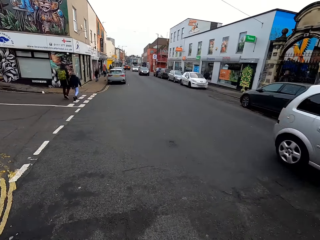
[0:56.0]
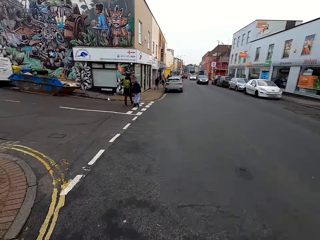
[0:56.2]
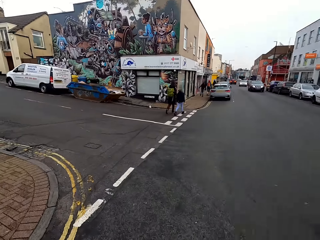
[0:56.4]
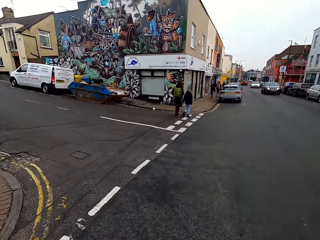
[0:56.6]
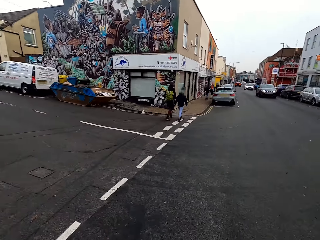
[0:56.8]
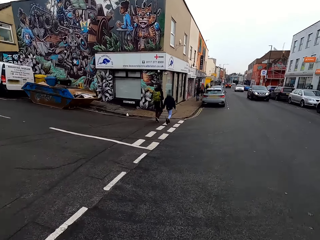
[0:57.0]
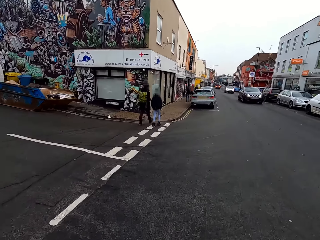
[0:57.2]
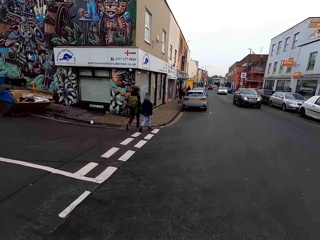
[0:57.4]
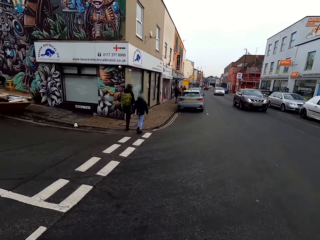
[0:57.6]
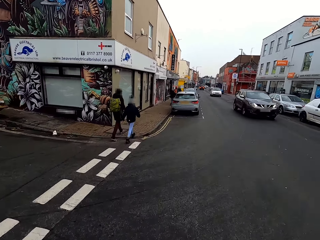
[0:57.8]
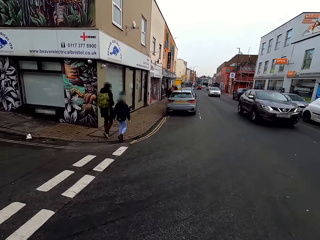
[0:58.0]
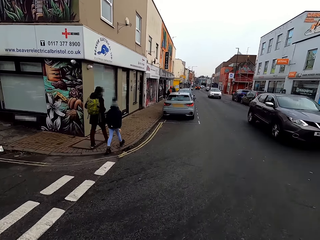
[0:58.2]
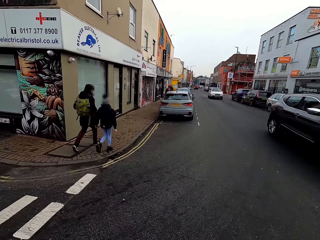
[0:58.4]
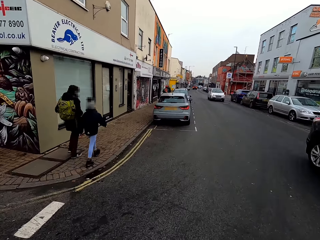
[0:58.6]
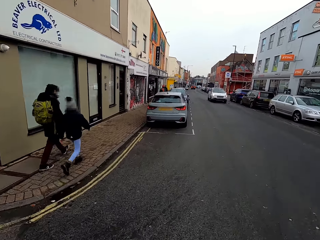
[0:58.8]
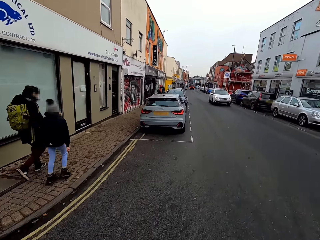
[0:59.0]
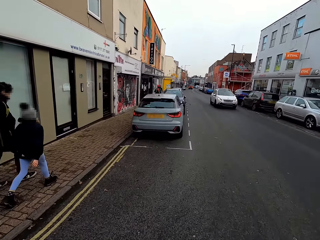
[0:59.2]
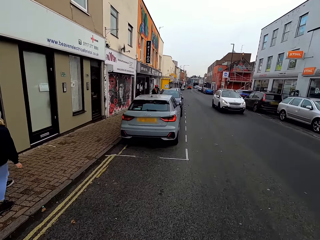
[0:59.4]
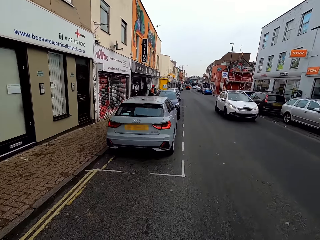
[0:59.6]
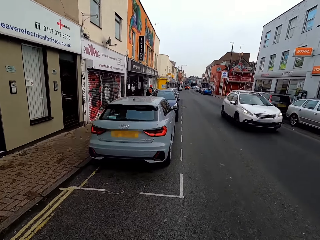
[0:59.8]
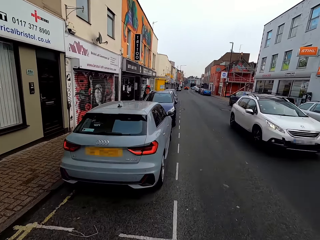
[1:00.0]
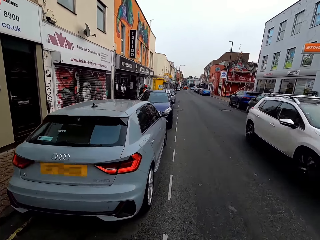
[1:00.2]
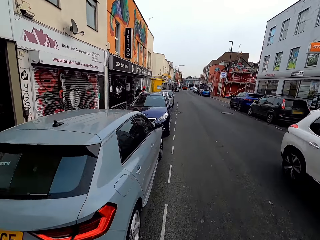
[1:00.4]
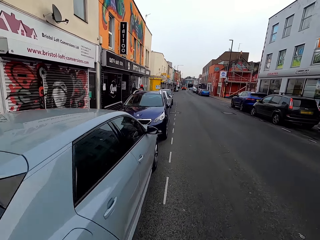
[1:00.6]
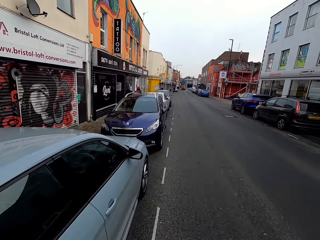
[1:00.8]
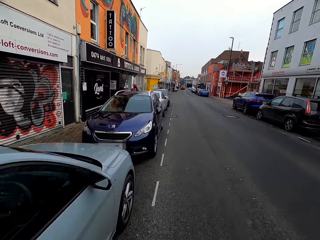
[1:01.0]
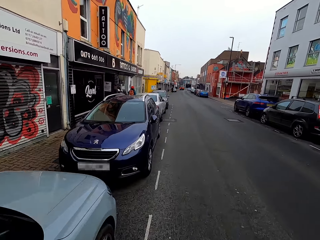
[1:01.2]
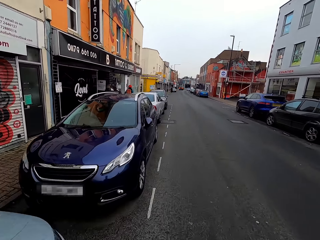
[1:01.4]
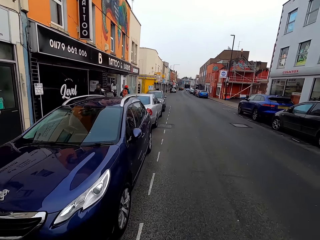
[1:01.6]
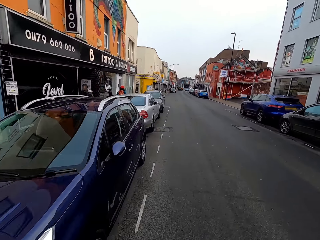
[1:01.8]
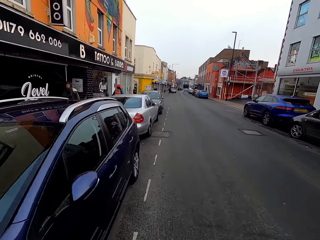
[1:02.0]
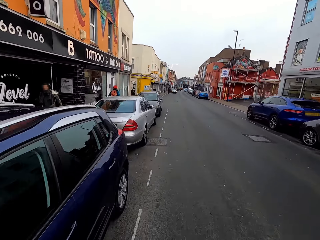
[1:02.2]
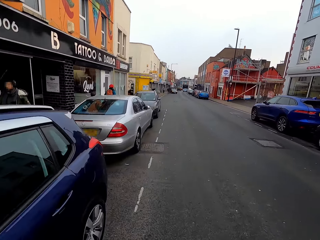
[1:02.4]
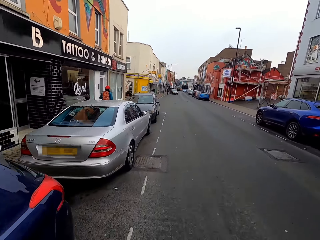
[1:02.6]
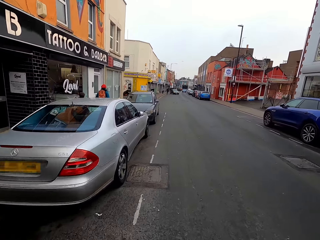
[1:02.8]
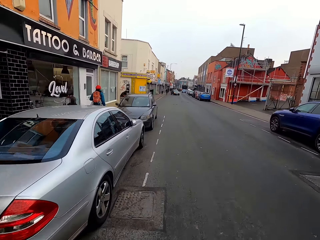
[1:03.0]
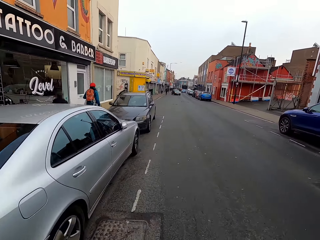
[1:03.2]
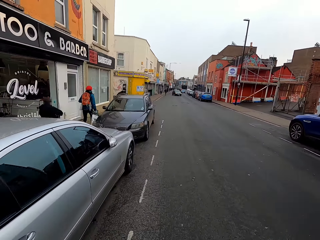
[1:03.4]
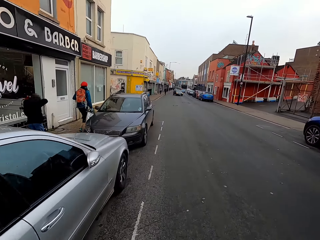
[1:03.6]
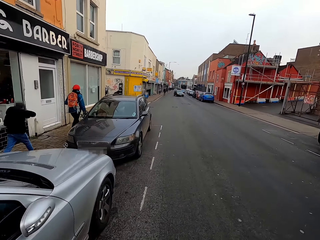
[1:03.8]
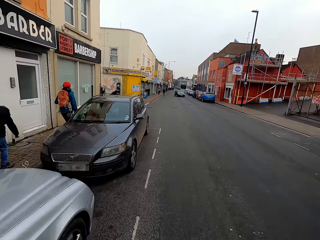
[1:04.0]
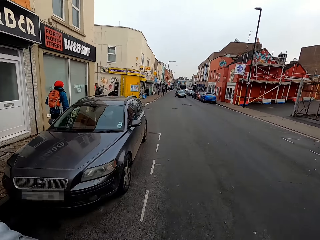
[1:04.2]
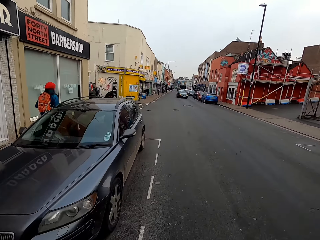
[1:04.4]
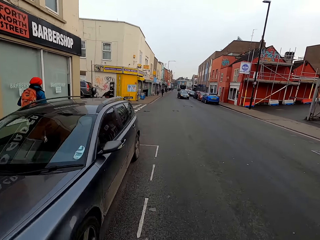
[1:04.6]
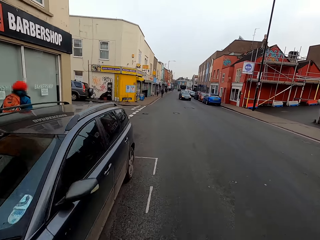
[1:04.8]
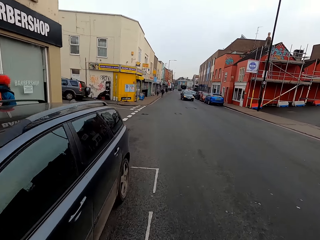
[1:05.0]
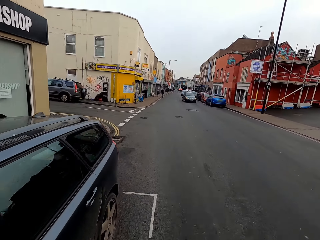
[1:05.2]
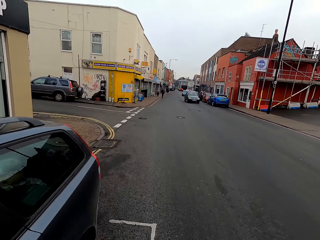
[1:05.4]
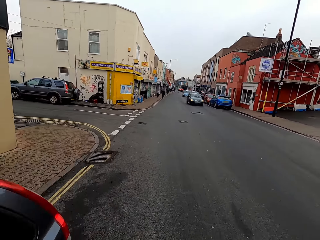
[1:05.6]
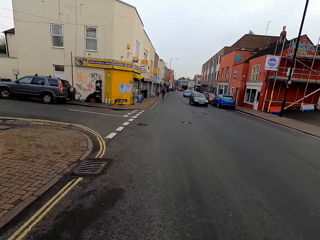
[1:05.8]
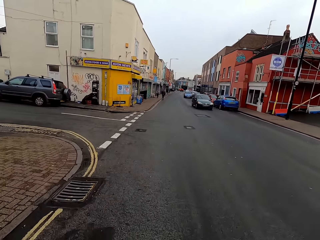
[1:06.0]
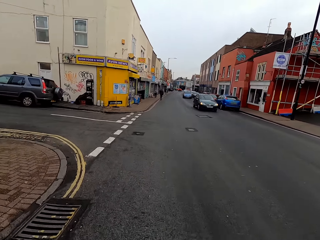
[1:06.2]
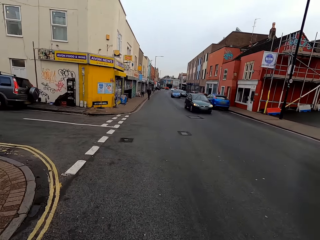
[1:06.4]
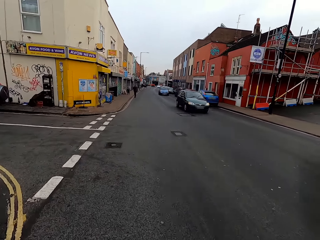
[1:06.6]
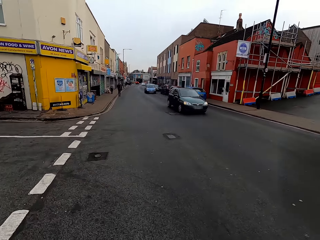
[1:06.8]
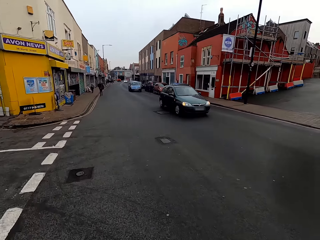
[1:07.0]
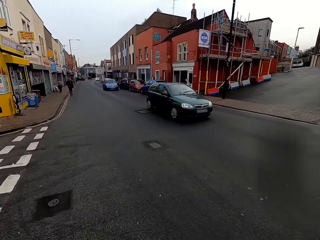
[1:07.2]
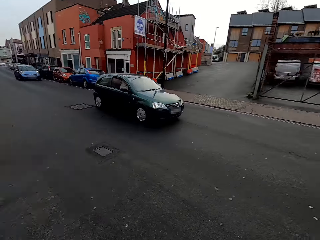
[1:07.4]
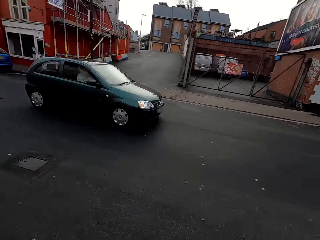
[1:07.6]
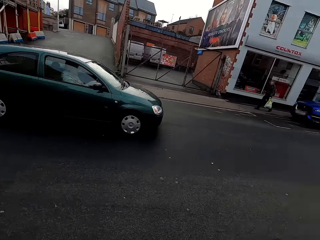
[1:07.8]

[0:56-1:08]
The camera wearer jogs past a woman and a girl on the sidewalk.

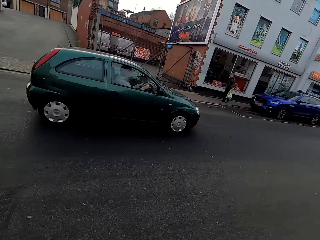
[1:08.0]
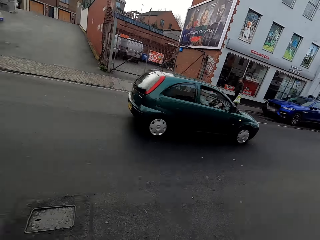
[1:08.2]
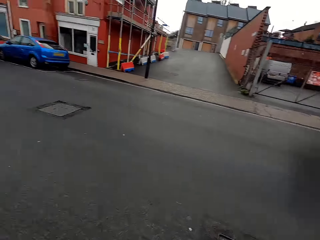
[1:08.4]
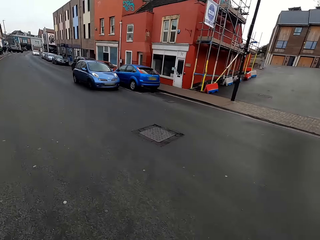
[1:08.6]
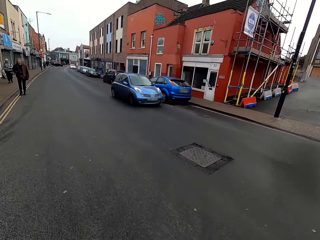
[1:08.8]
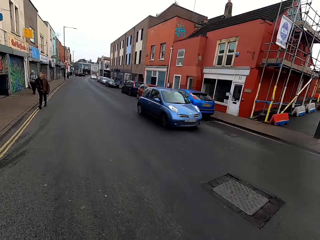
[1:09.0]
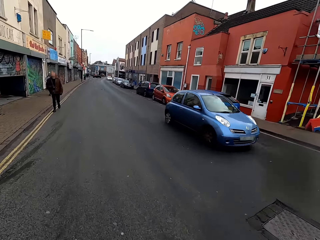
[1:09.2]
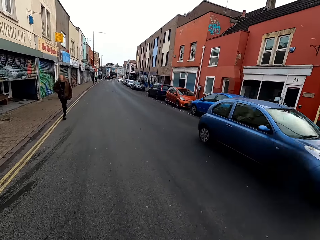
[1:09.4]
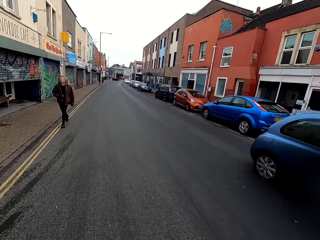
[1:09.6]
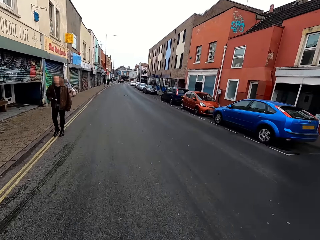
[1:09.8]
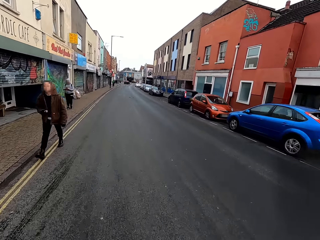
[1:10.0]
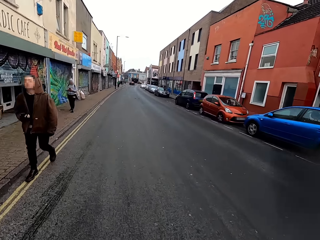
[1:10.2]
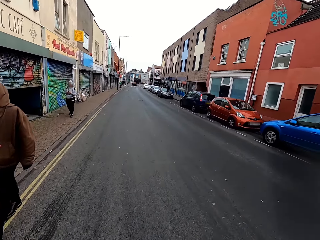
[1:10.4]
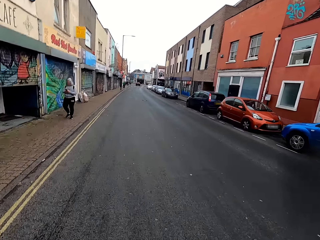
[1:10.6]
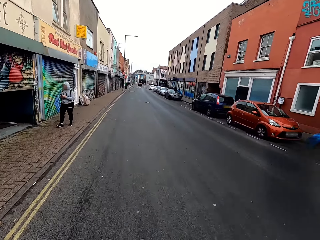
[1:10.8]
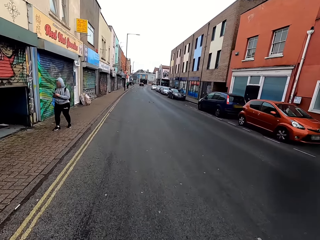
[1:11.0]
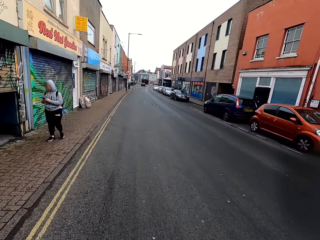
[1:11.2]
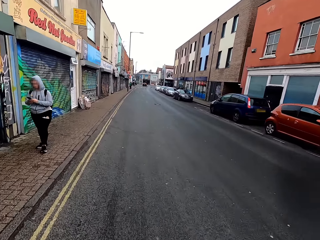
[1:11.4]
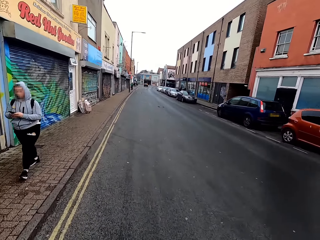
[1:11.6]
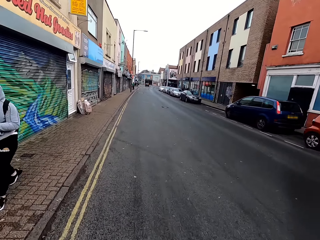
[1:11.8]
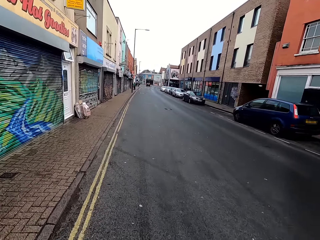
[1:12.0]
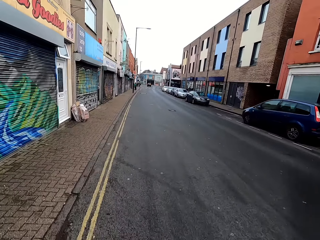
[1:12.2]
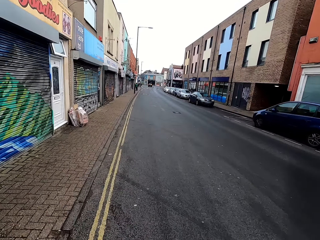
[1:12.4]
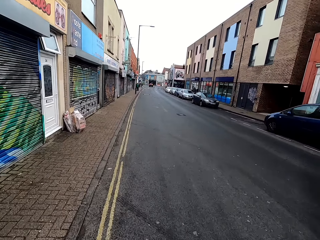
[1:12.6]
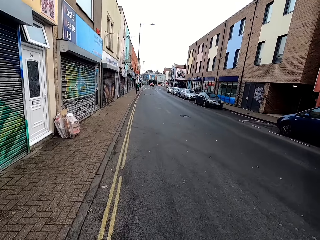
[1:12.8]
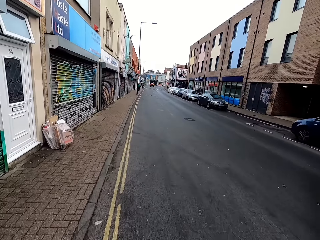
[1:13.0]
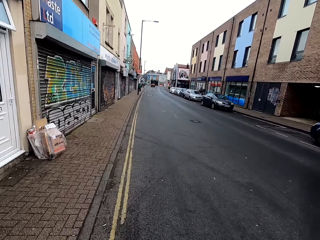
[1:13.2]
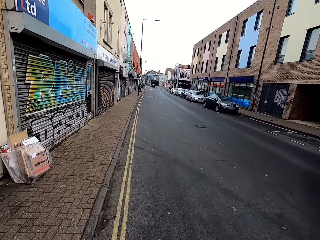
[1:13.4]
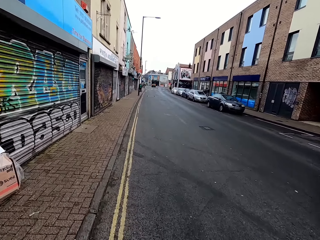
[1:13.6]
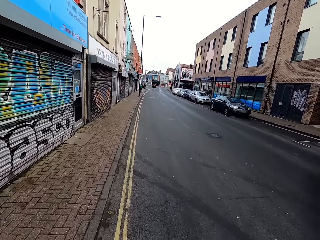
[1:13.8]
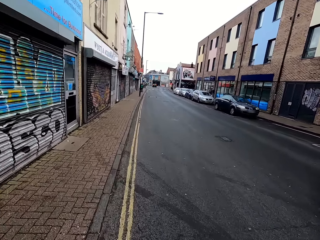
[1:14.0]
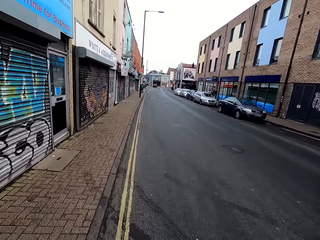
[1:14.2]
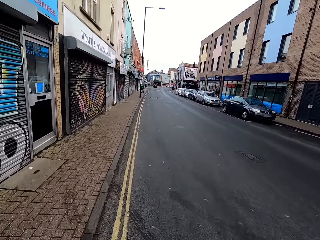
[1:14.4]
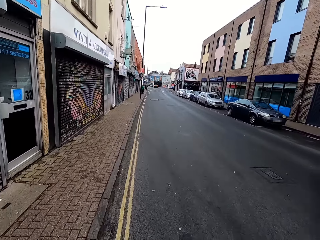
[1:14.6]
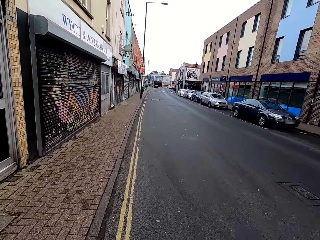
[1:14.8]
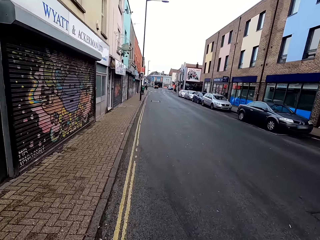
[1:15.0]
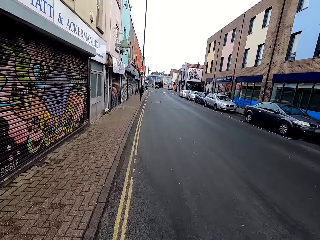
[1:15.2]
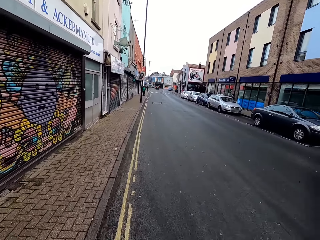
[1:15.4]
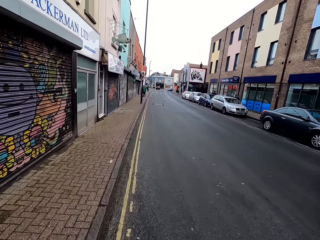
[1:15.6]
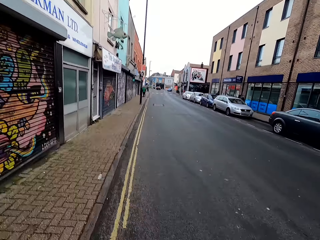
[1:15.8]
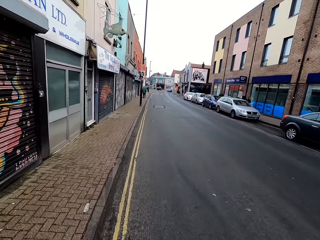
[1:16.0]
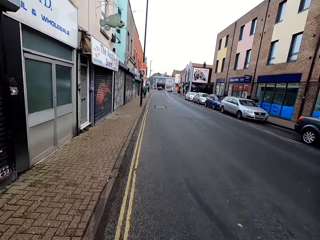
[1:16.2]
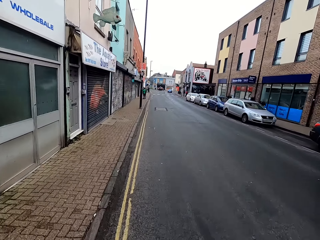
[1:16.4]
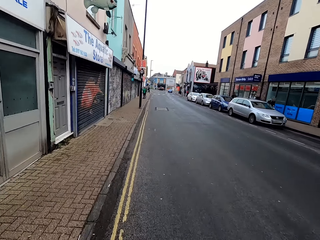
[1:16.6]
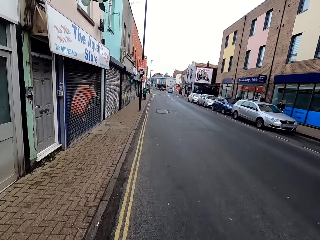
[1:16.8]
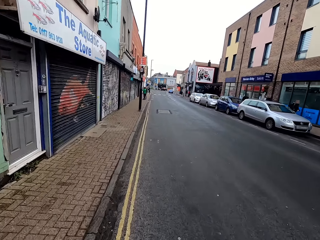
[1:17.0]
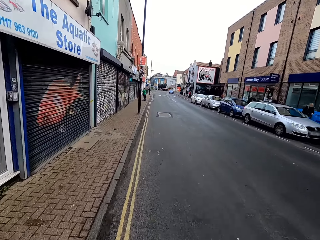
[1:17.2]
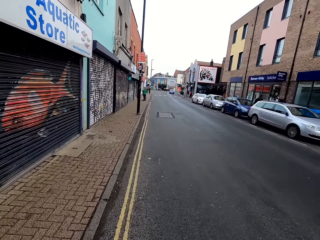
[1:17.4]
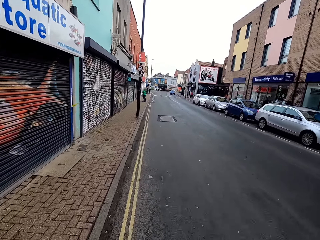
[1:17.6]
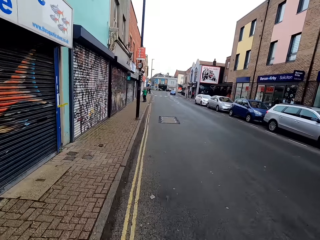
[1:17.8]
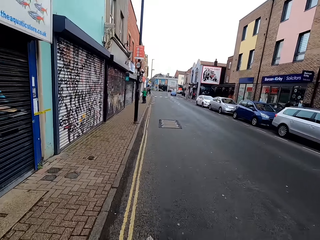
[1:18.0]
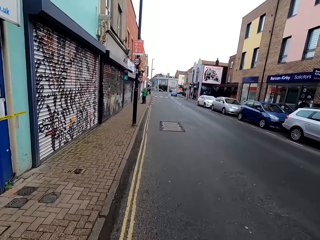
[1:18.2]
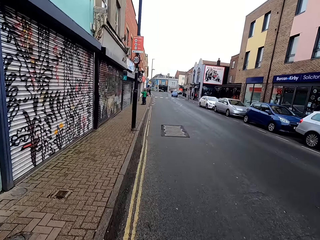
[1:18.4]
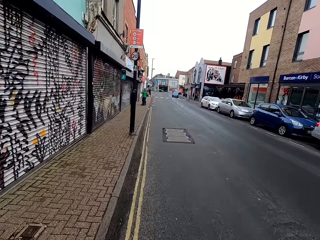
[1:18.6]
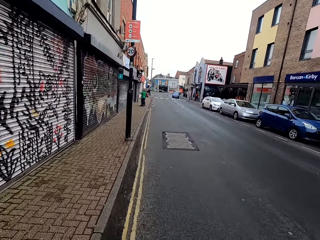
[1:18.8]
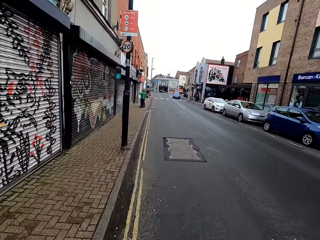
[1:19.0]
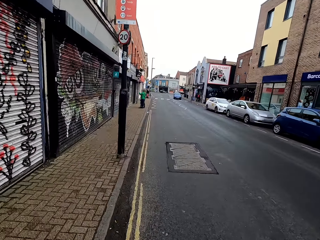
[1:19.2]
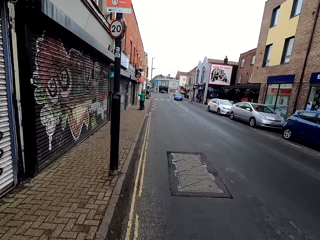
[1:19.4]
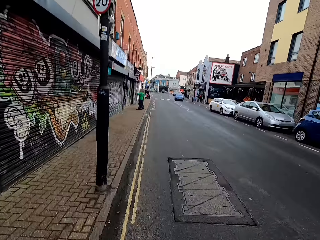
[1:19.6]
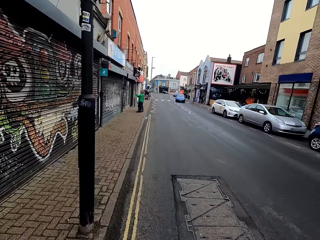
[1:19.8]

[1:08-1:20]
The camera wearer jogs past a man on the road.
